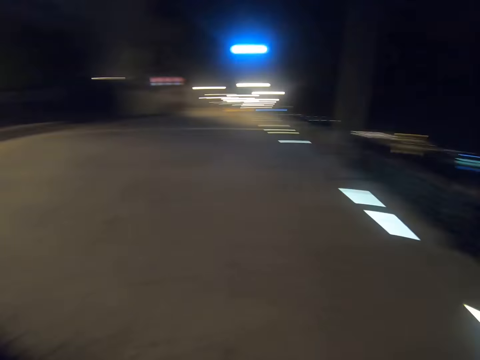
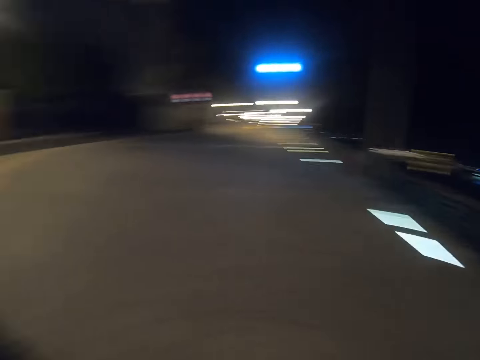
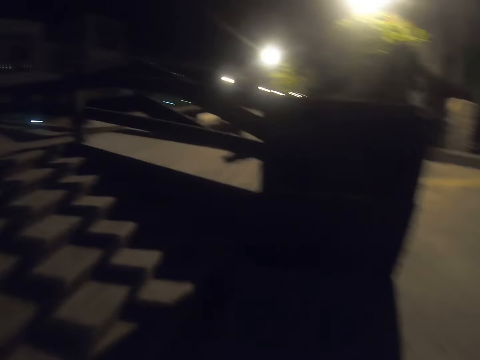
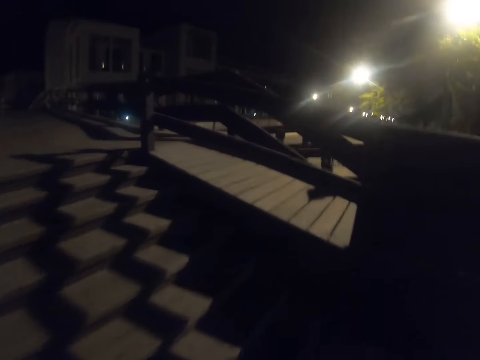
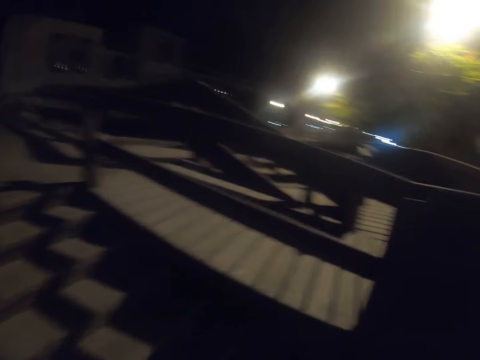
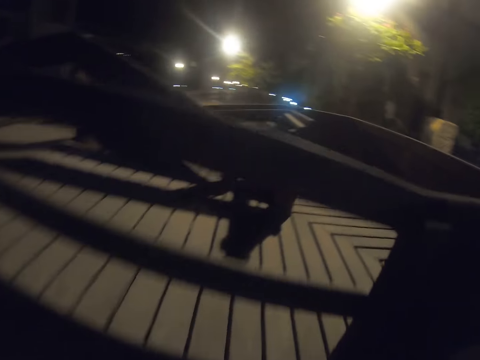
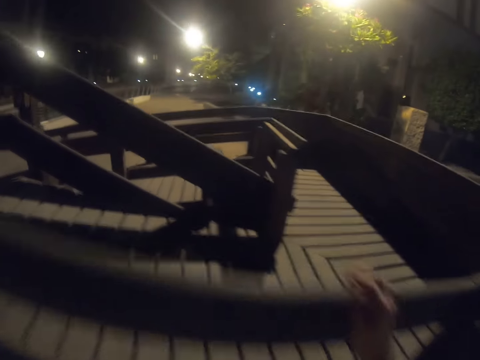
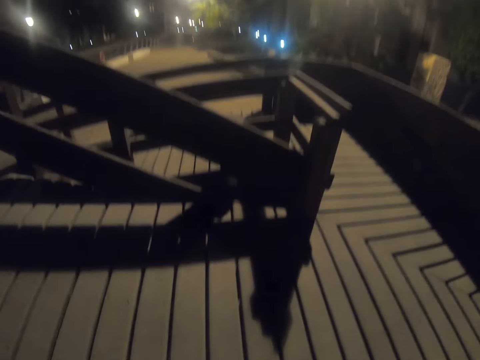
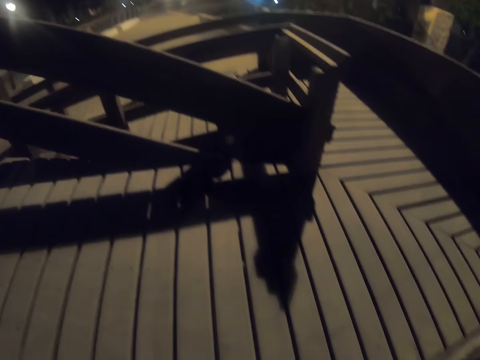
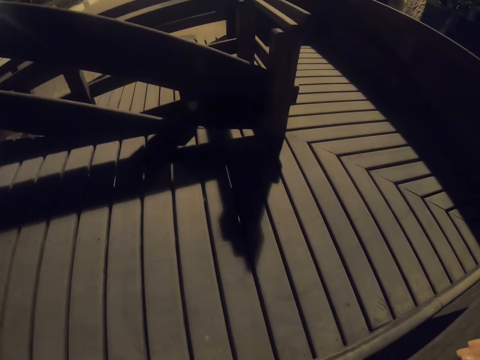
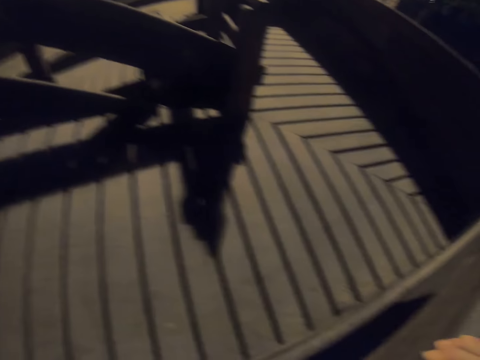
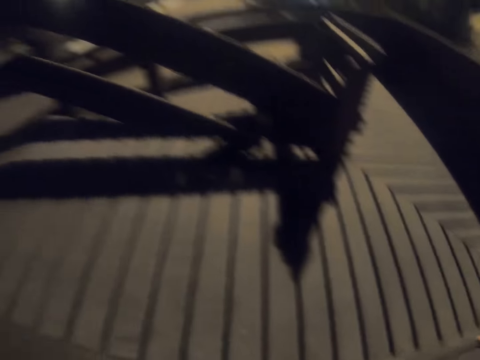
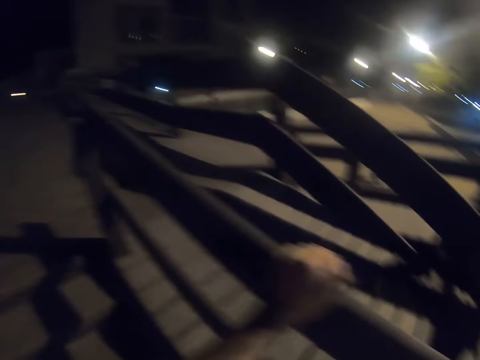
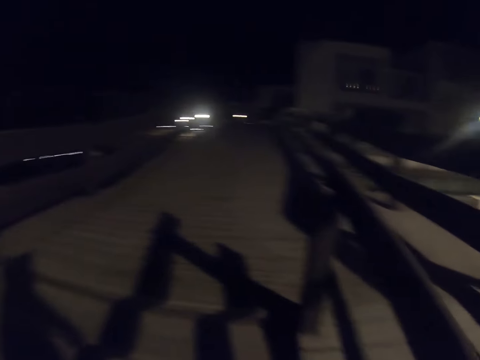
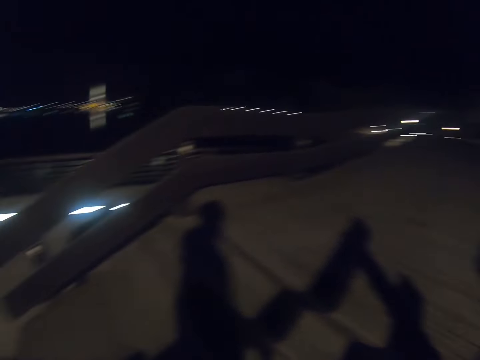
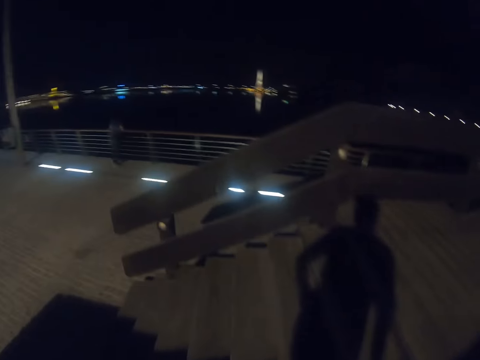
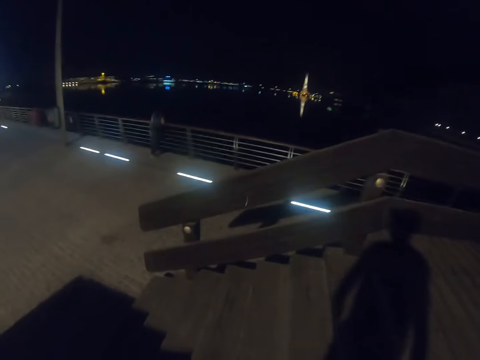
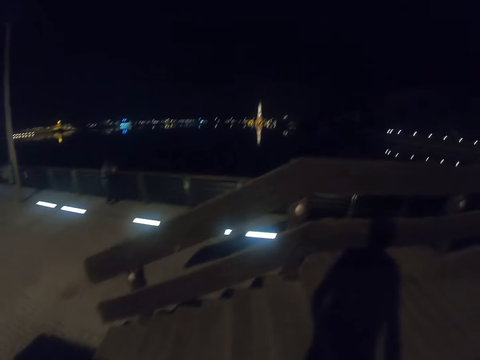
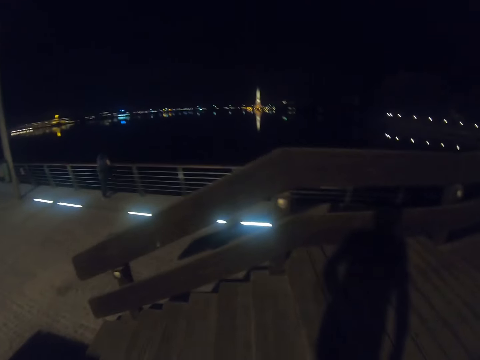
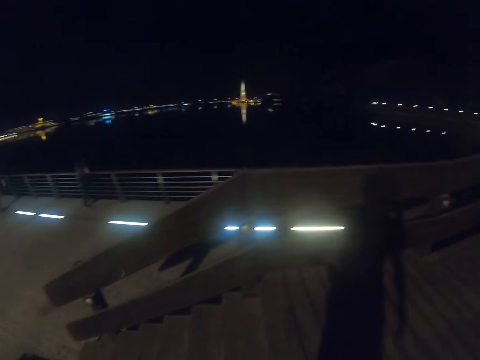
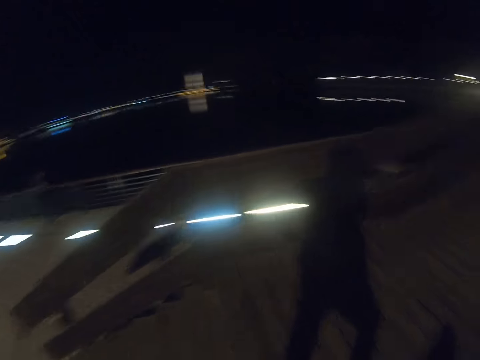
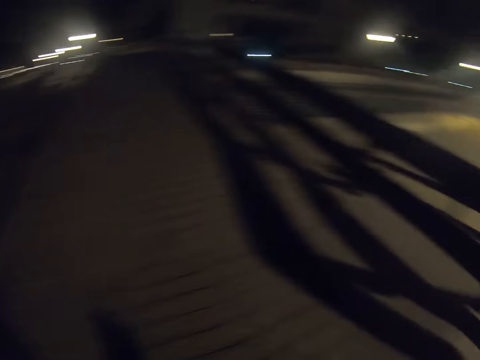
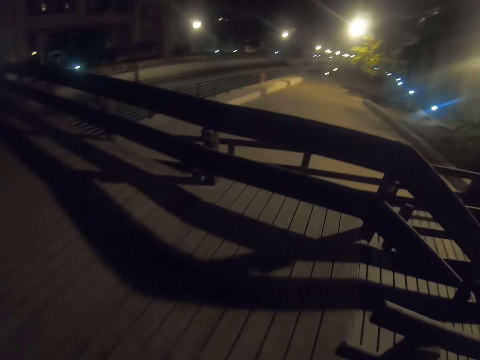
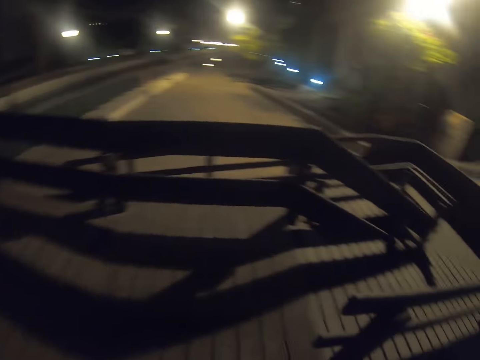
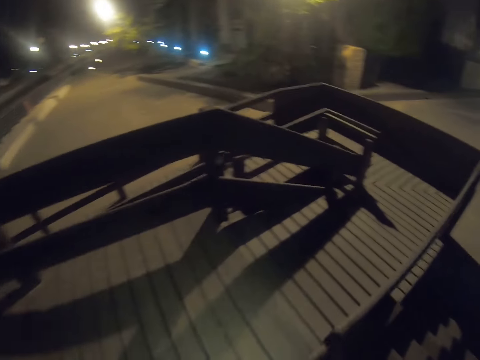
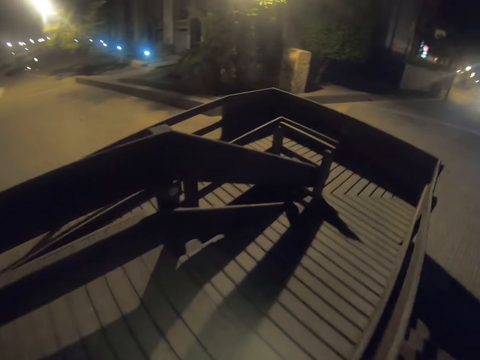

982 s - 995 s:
The camera wearer walks up the stairs. They hold the wooden rail.

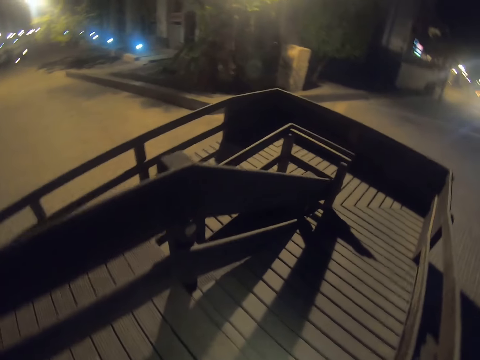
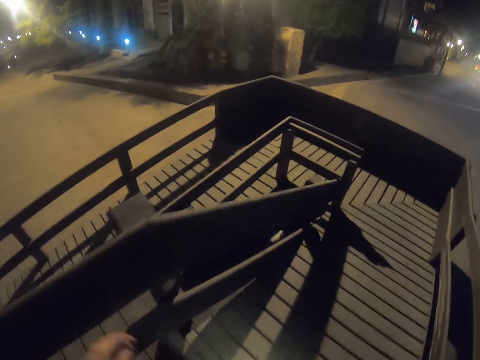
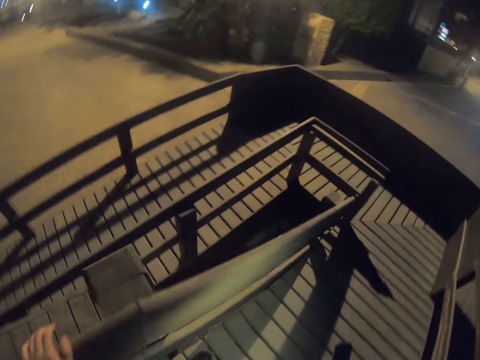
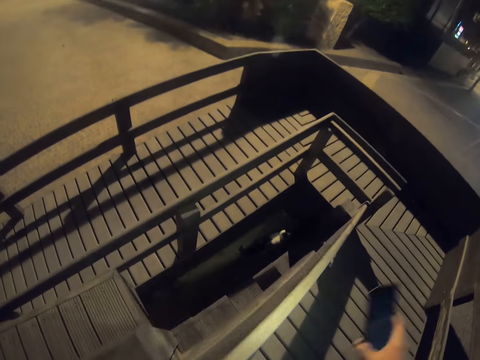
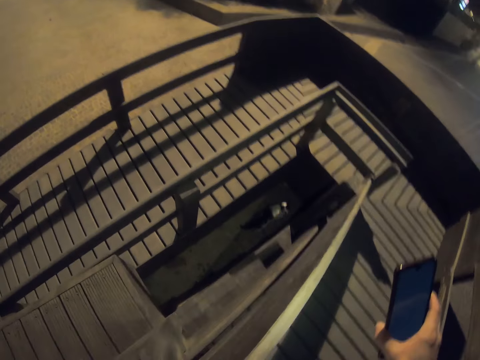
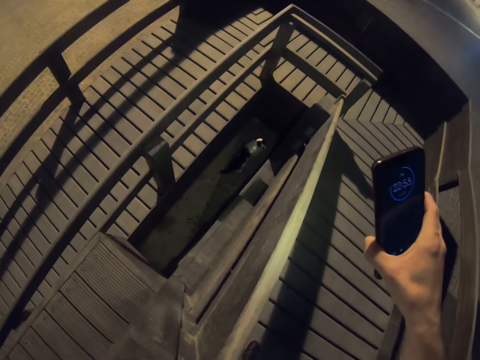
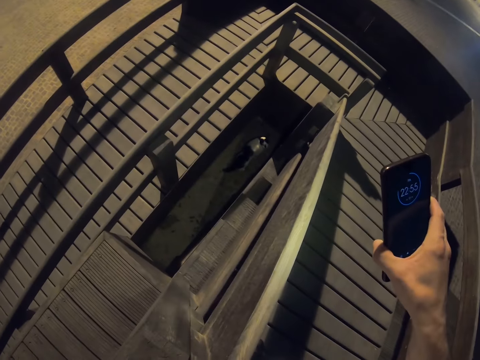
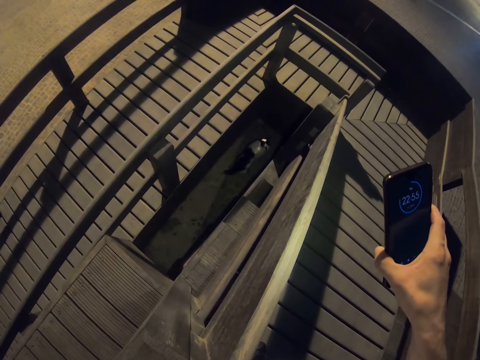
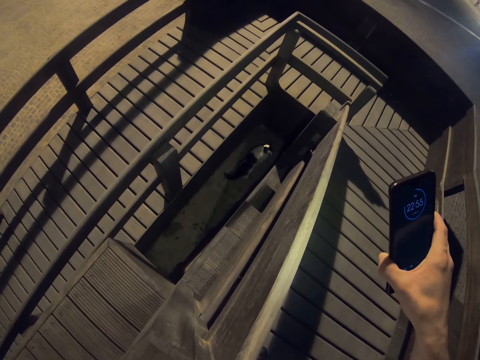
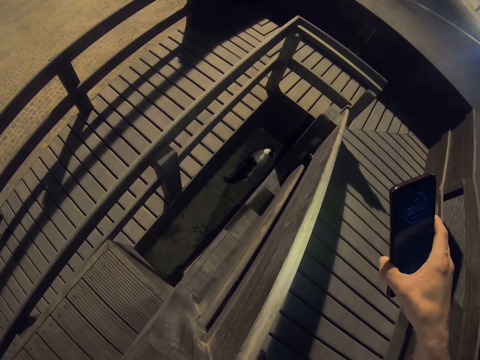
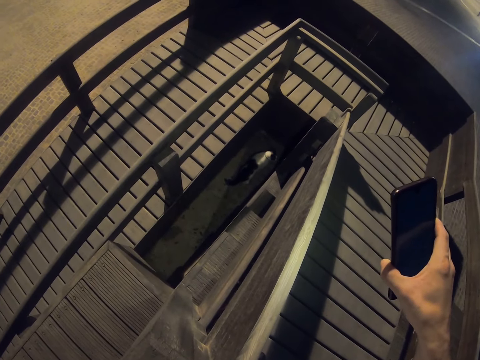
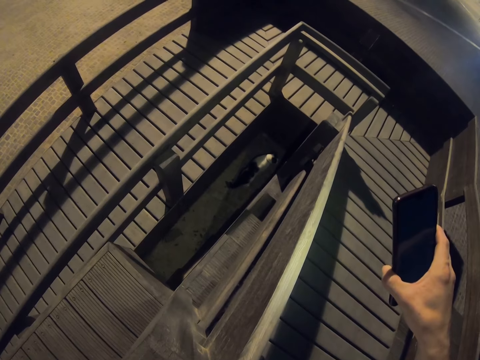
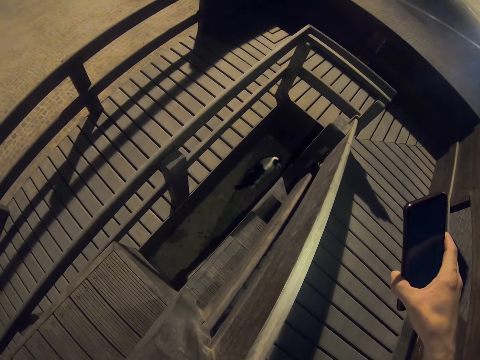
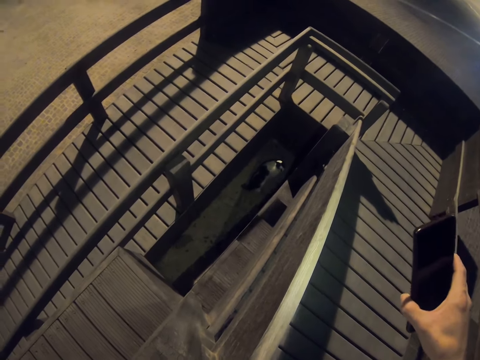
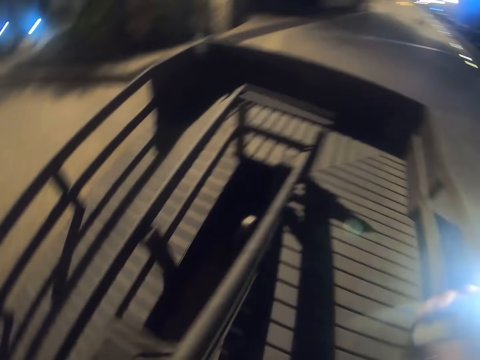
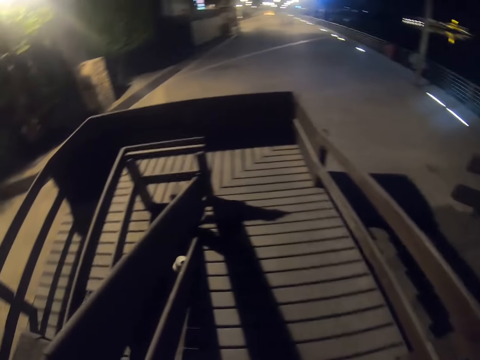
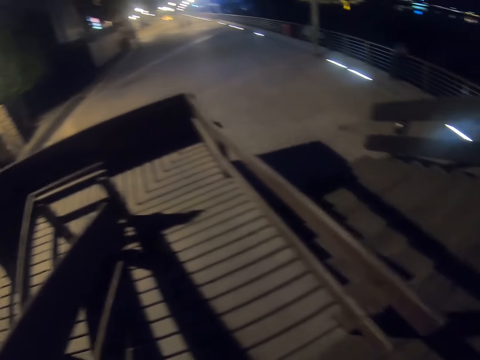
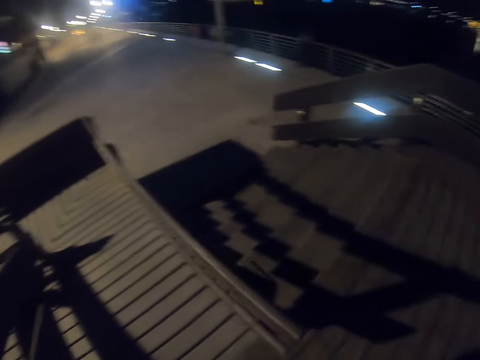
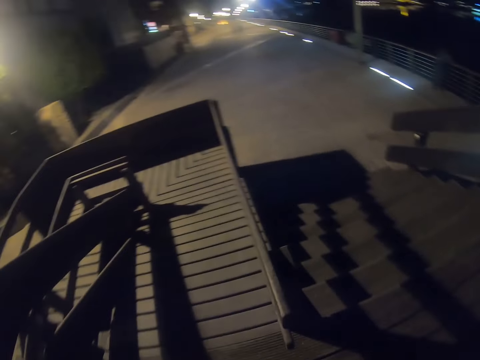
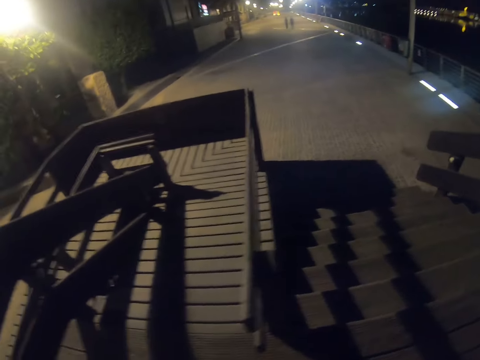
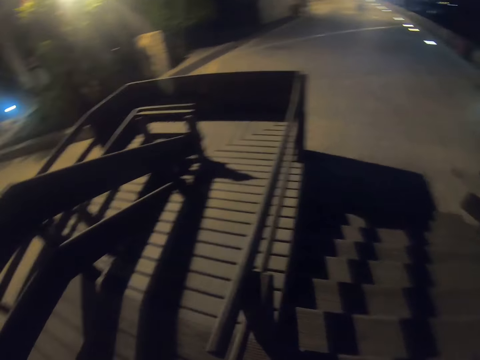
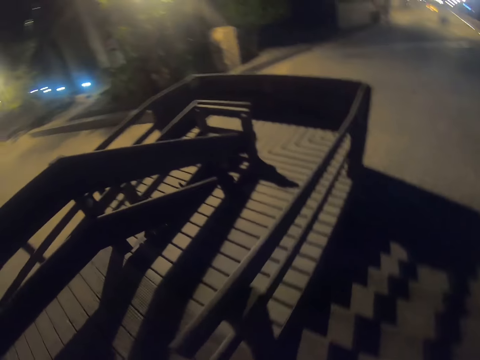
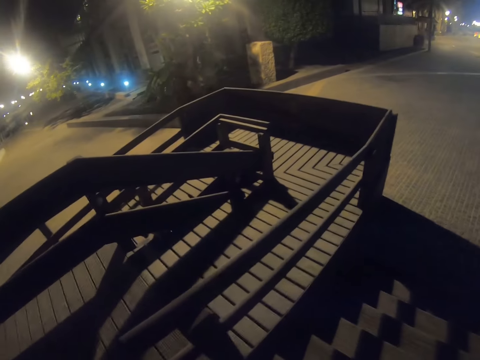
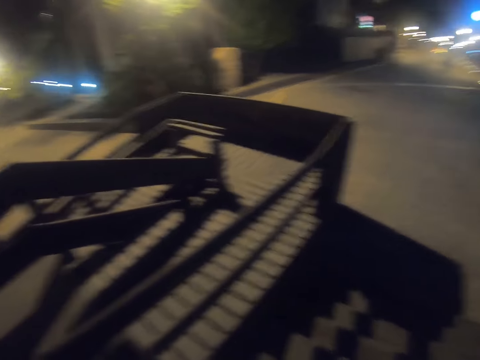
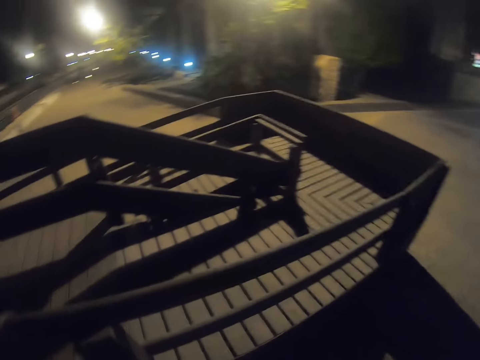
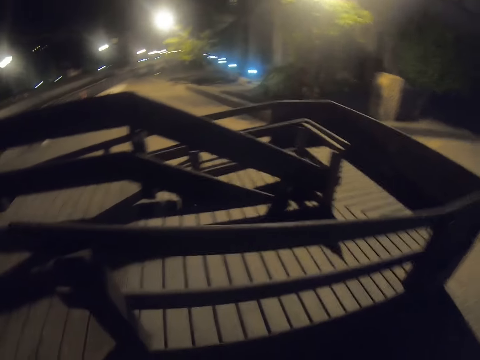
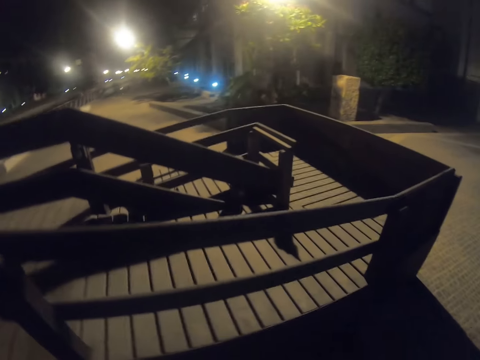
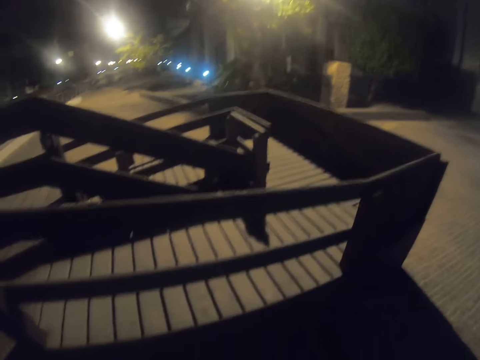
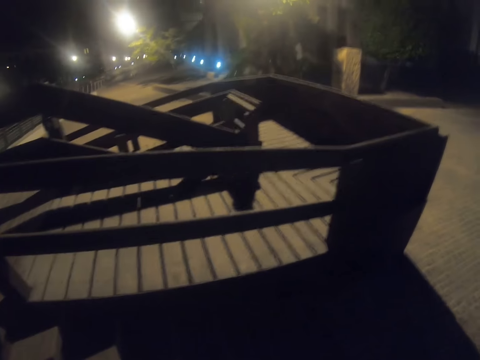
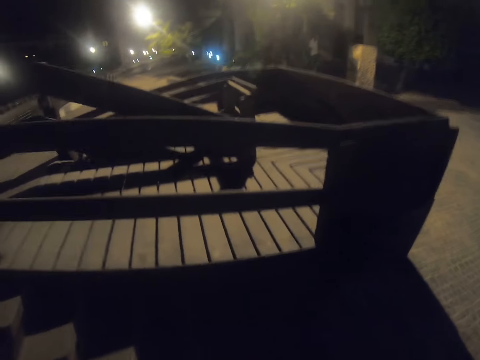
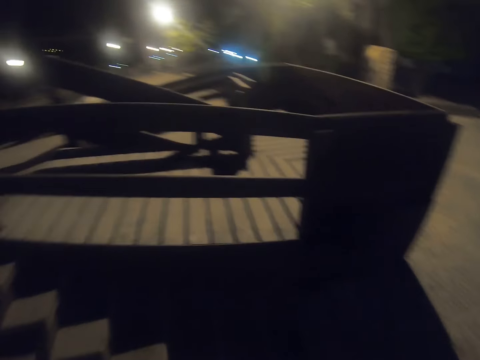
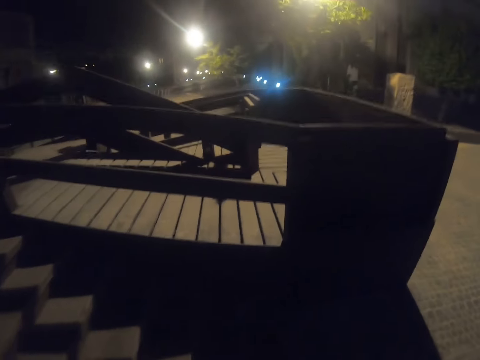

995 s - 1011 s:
The camera wearer uses the phone. They look at the phone. They look around. They walk down the stairs.
